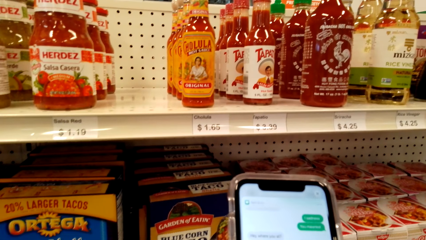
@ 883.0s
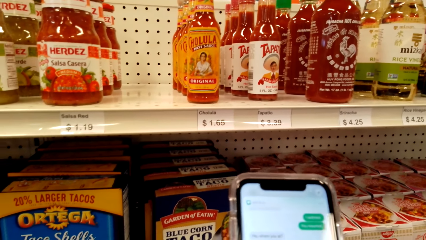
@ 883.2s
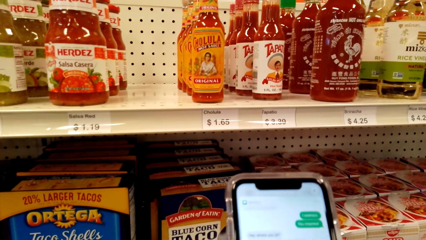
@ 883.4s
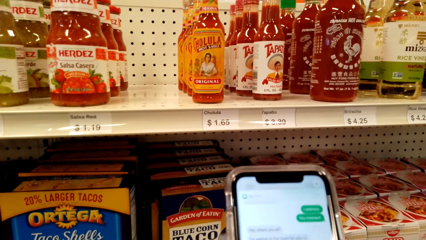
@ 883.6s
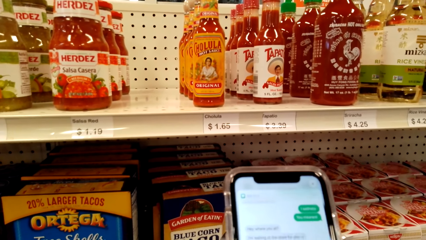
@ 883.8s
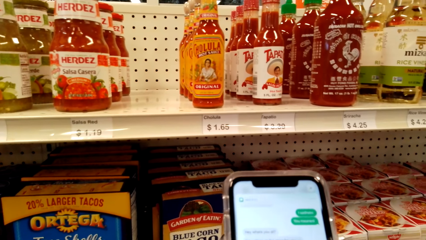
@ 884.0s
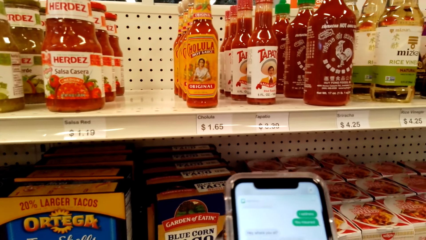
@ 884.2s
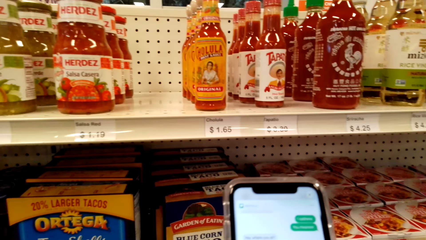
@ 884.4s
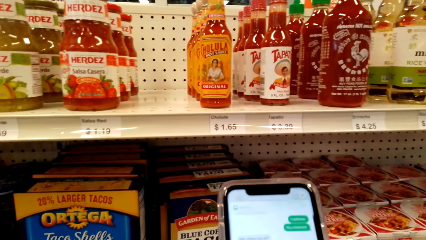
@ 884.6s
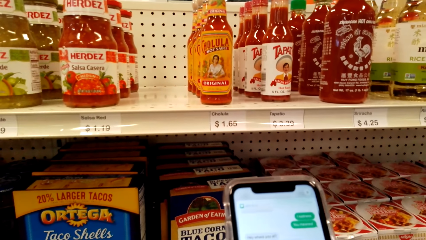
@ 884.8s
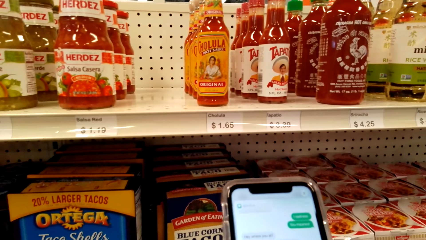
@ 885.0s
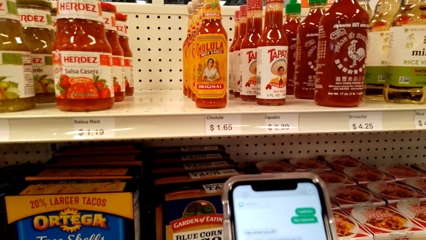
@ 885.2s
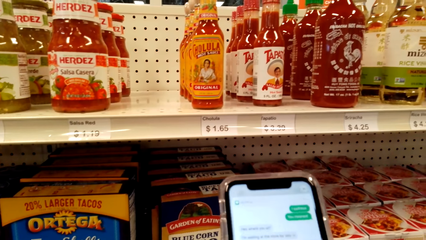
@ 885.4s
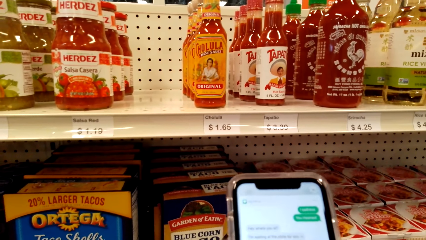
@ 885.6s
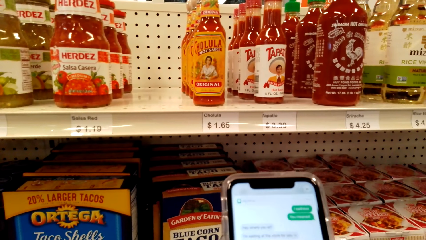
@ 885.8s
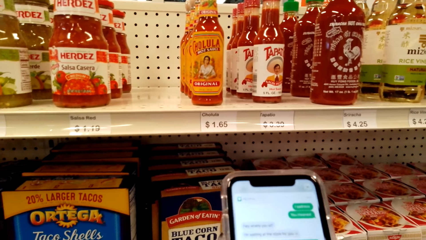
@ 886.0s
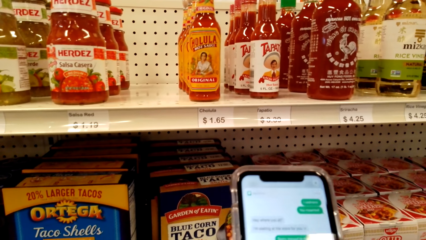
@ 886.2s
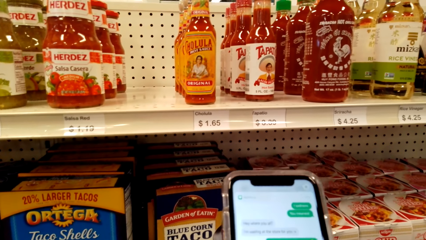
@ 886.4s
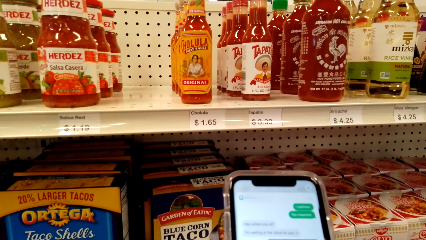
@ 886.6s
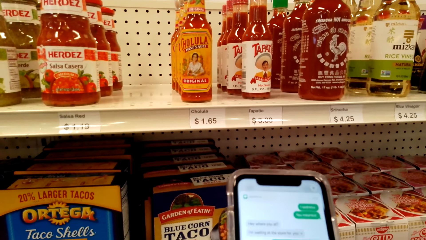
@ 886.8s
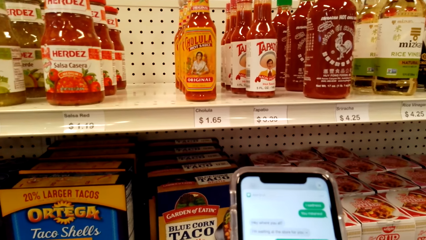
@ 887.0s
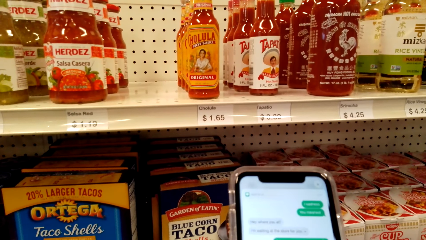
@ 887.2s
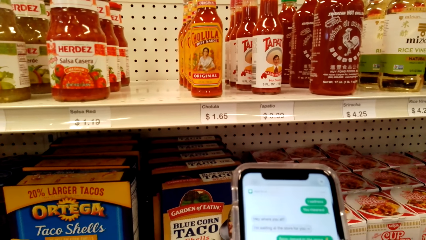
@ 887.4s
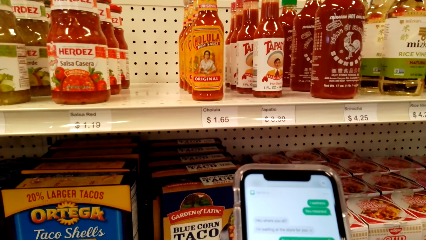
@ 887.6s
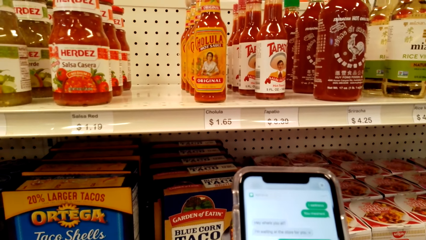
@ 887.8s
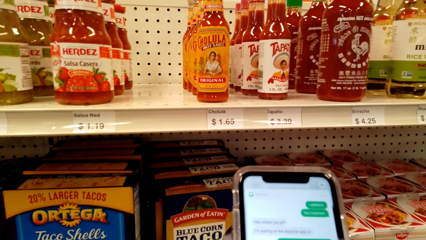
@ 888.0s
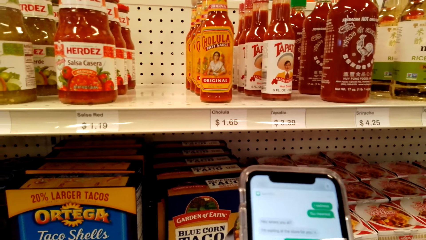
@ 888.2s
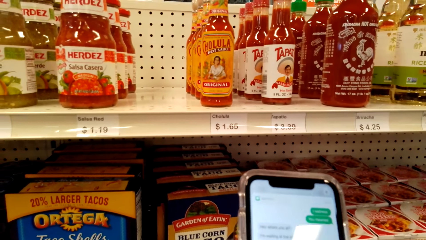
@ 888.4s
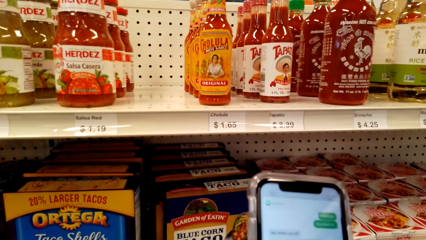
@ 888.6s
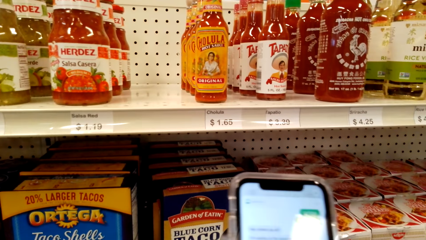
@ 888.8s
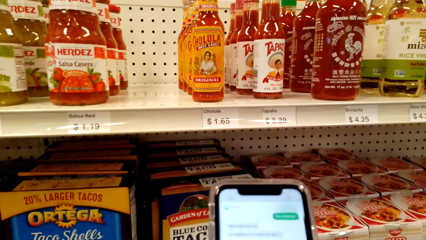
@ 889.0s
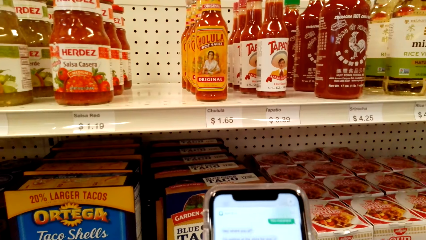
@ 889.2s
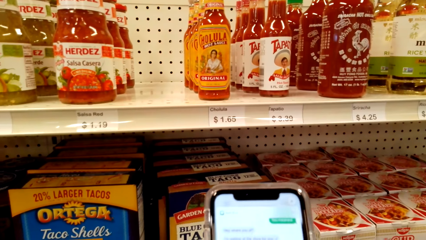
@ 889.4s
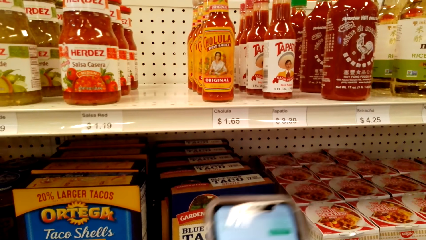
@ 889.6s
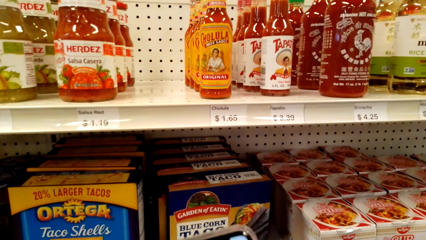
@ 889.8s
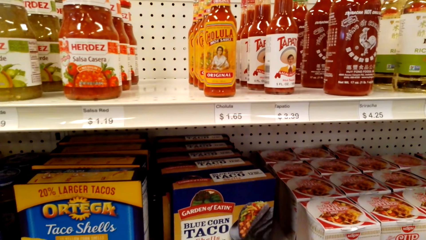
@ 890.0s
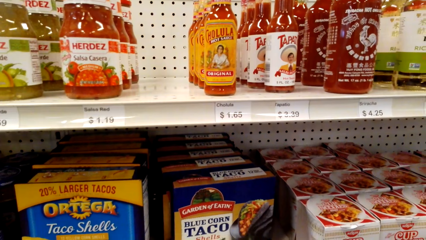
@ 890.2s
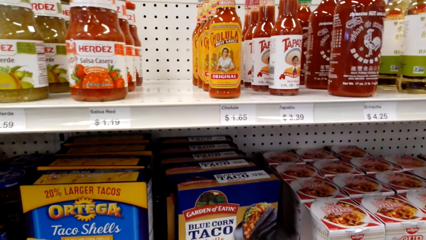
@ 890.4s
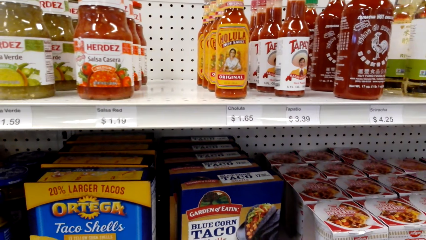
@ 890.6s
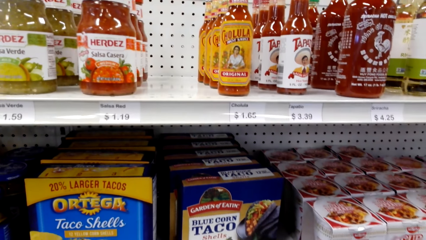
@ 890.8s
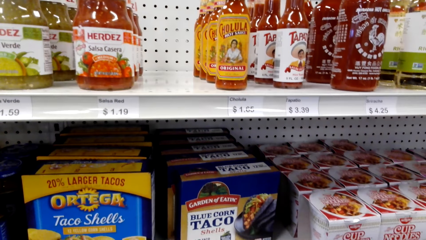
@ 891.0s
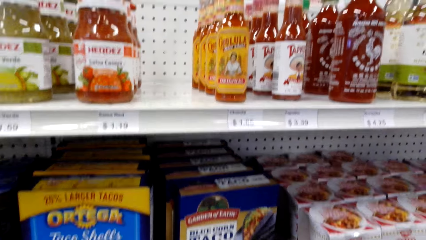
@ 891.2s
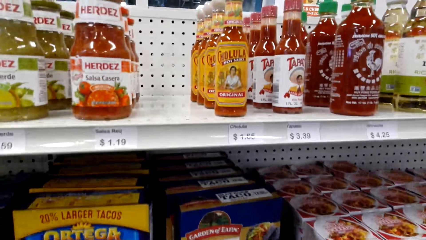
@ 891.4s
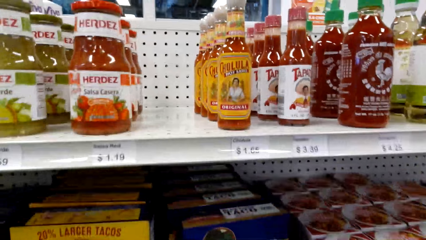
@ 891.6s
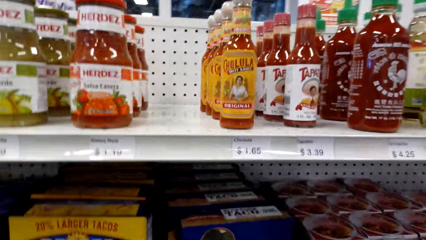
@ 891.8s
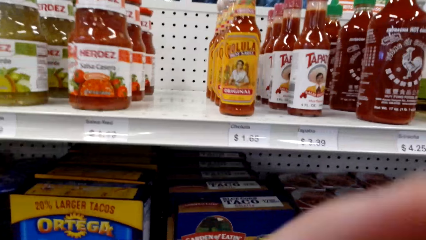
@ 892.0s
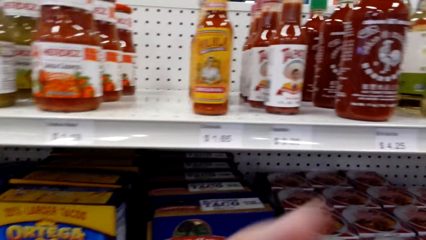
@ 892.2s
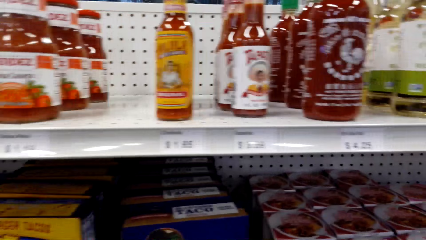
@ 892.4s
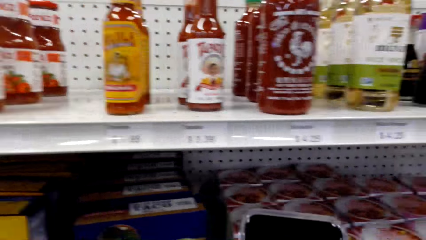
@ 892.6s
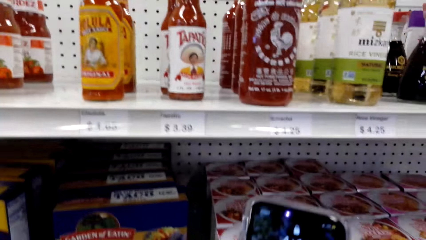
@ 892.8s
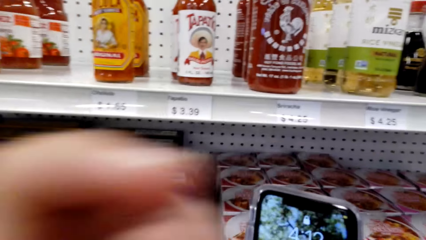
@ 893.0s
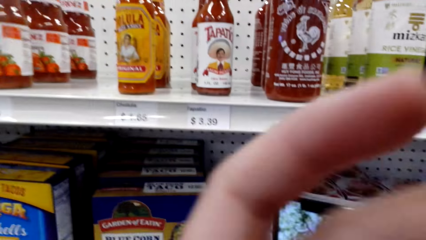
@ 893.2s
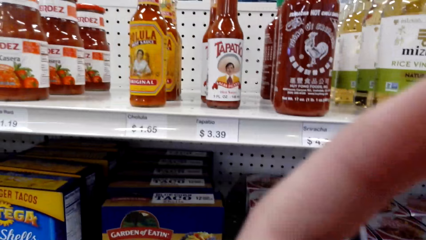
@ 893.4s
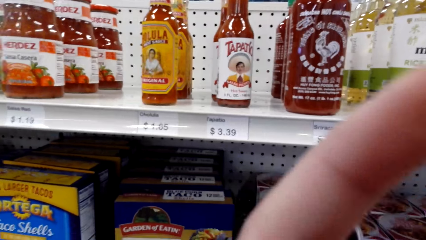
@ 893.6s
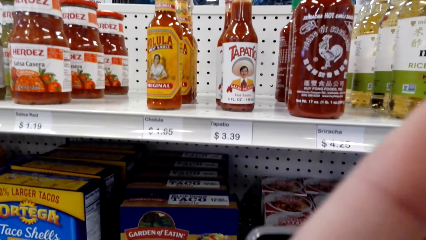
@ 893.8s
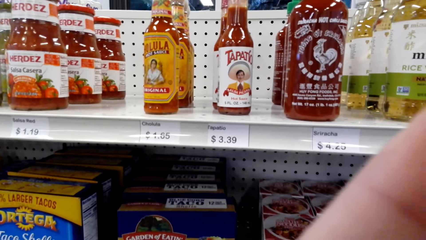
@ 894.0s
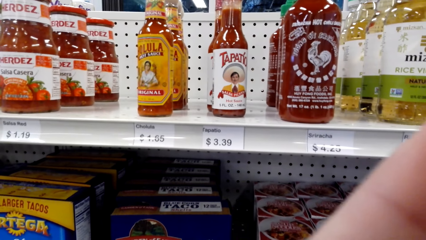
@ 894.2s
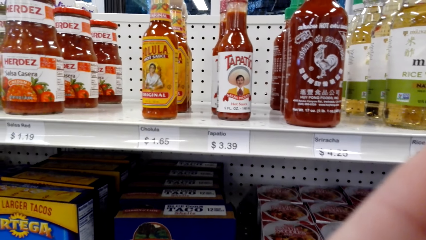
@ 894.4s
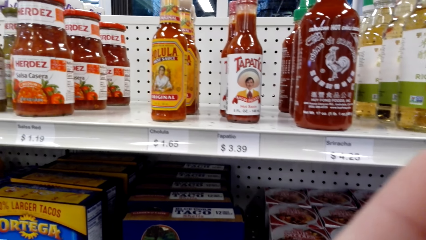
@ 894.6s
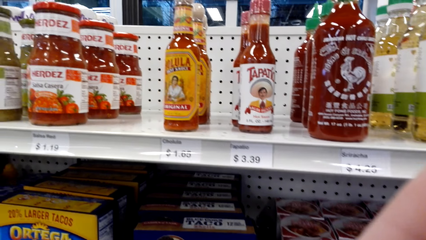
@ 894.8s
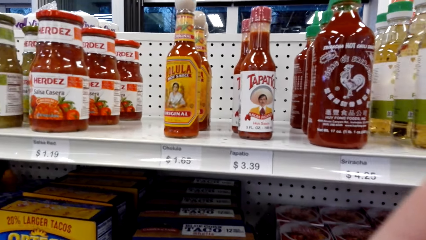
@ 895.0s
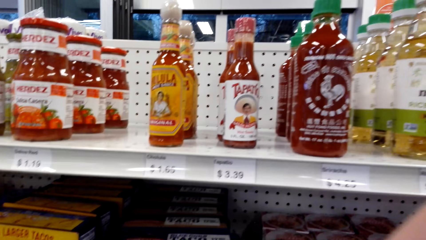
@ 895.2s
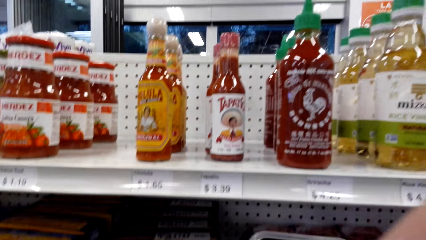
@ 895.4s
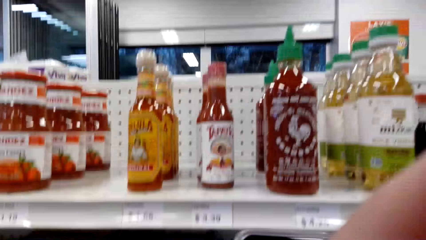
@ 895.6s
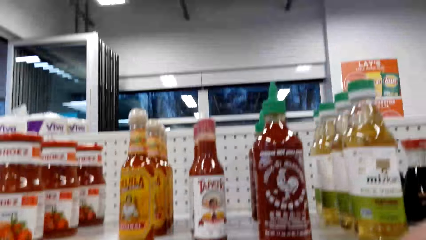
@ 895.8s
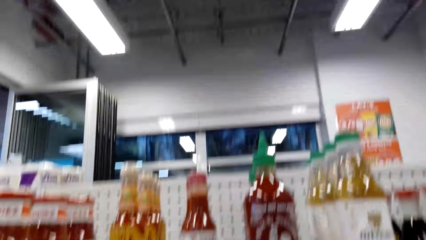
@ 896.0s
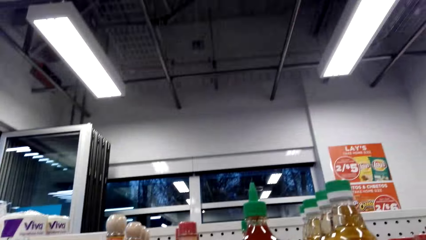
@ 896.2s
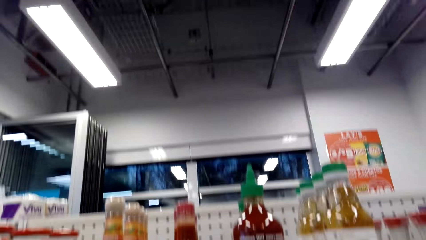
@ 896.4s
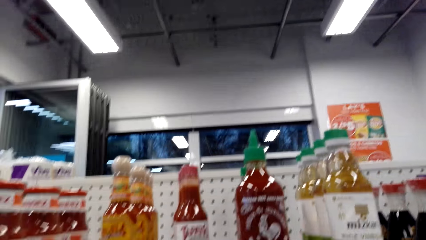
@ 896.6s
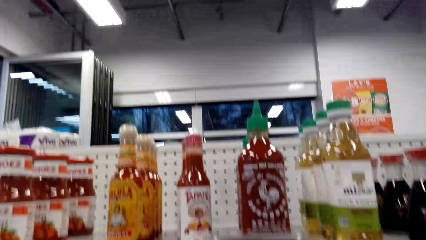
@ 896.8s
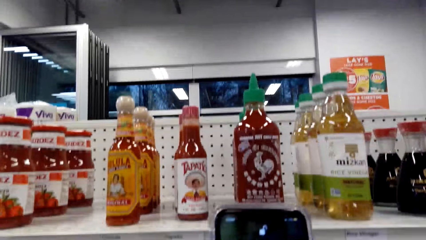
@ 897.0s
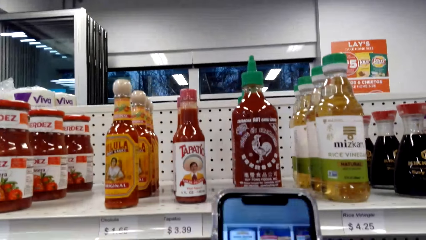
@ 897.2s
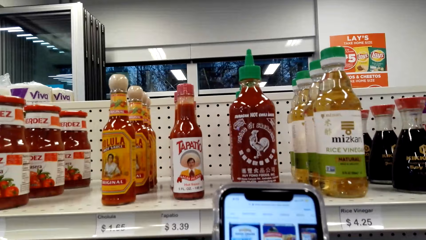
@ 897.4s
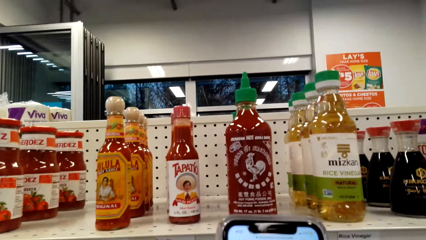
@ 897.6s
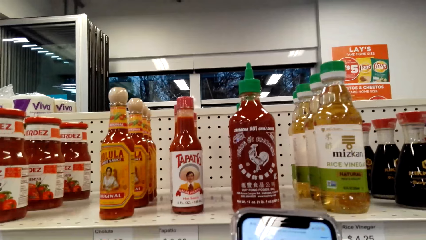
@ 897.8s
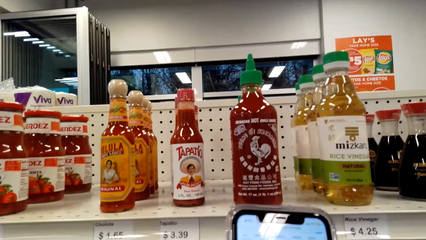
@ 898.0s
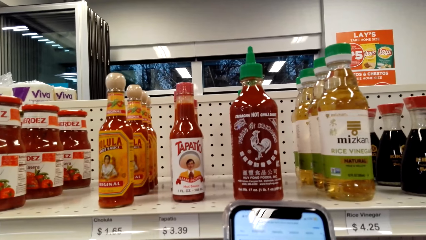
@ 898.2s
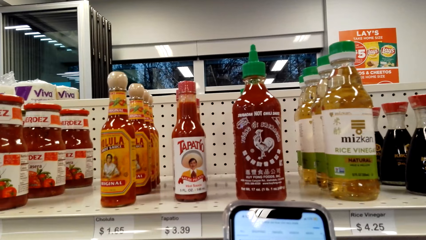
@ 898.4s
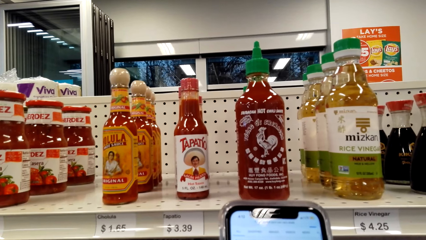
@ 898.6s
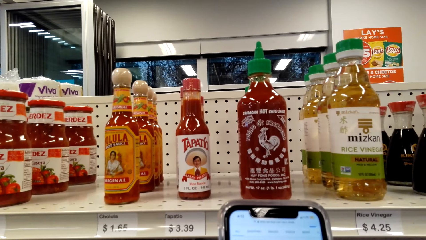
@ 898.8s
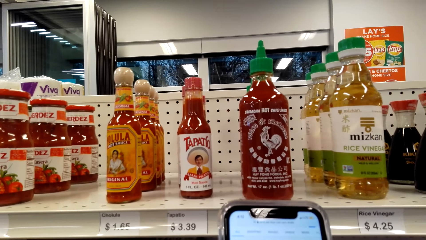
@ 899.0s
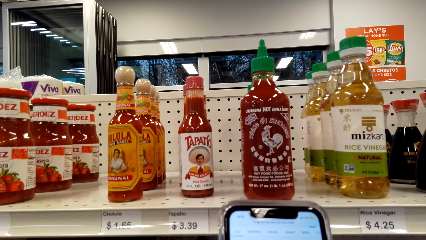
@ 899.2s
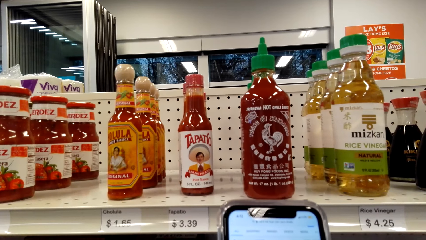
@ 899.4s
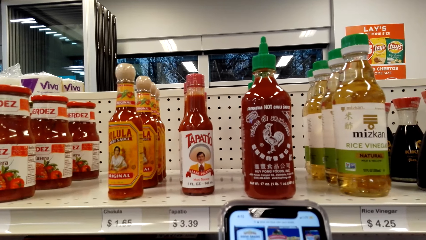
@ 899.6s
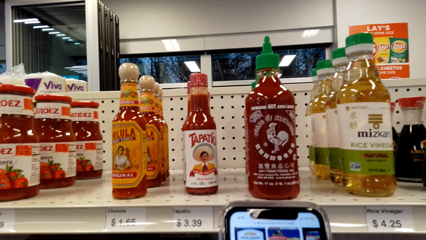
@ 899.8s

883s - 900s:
The camera wearer operates a mobile phone with her hands. She looks around a supermarket. She stares at the bottles on the shelf. She scratches her face. She lifts up her hand. She looks around the supermarket. She operates the mobile phone with her hands.
